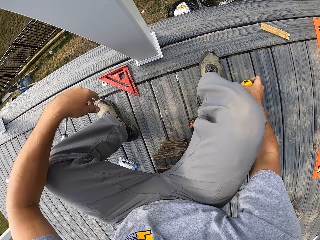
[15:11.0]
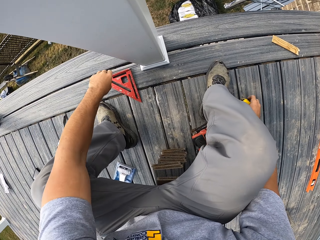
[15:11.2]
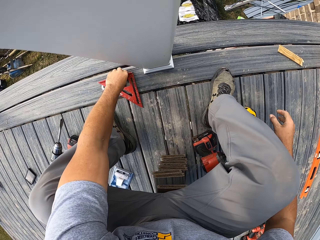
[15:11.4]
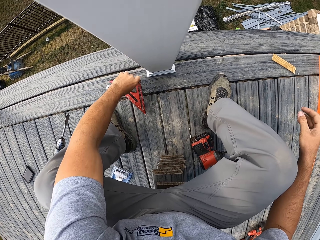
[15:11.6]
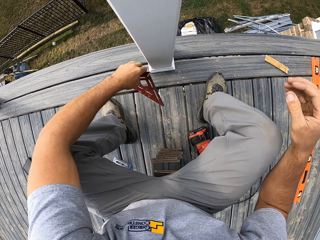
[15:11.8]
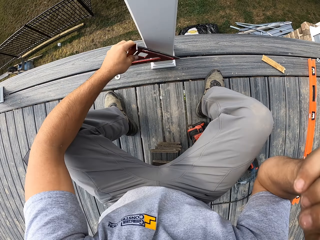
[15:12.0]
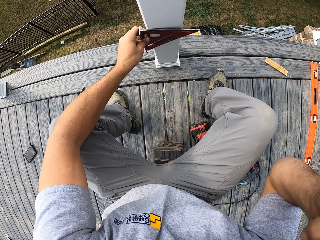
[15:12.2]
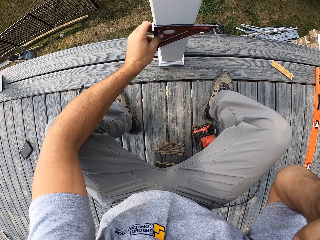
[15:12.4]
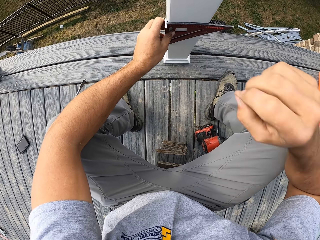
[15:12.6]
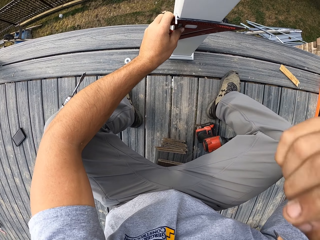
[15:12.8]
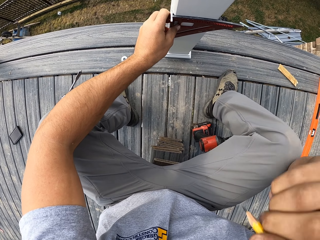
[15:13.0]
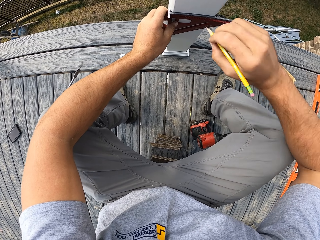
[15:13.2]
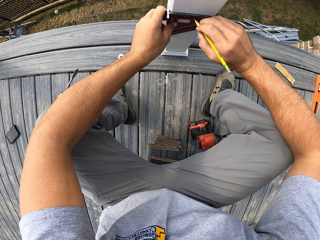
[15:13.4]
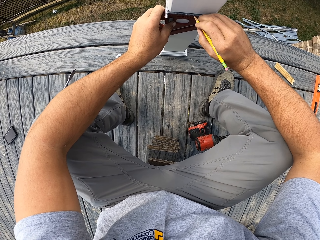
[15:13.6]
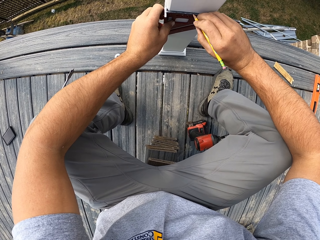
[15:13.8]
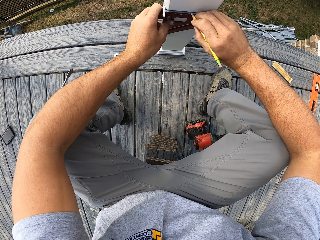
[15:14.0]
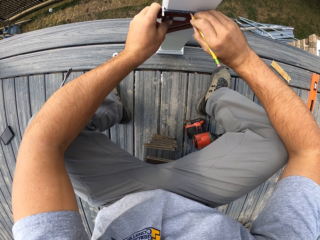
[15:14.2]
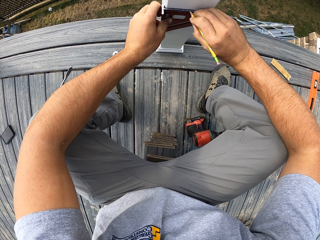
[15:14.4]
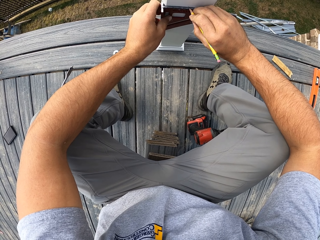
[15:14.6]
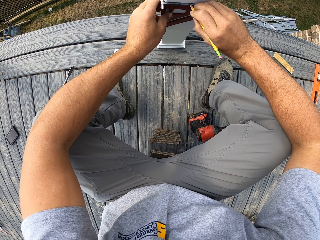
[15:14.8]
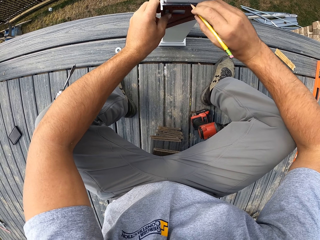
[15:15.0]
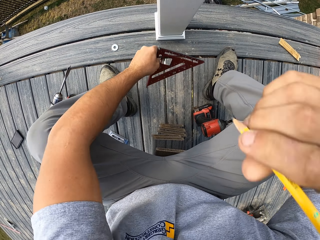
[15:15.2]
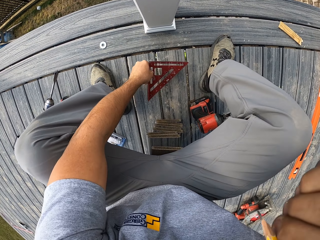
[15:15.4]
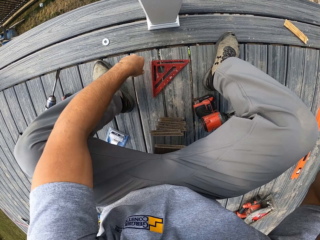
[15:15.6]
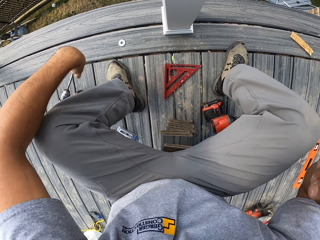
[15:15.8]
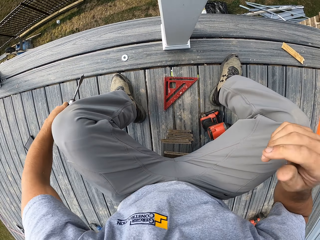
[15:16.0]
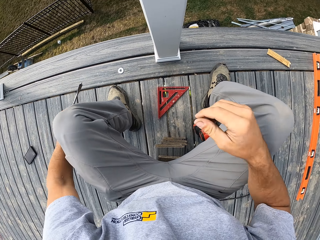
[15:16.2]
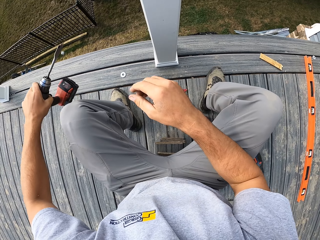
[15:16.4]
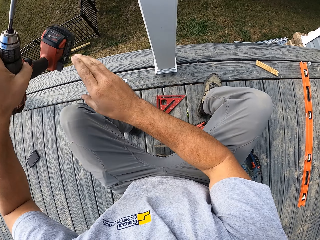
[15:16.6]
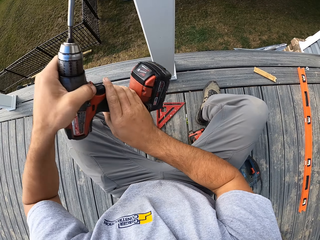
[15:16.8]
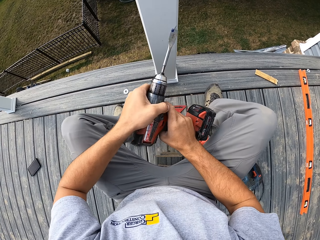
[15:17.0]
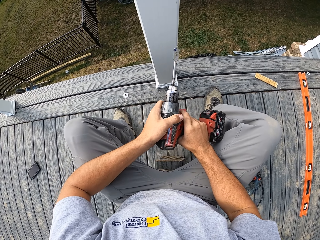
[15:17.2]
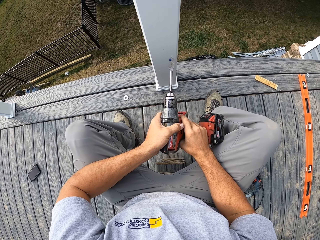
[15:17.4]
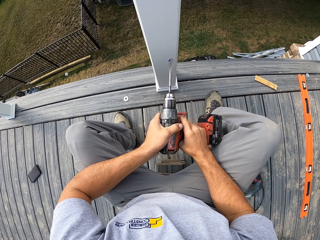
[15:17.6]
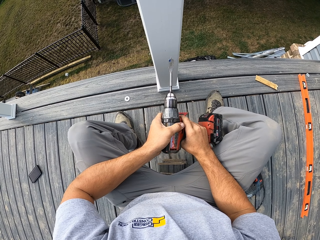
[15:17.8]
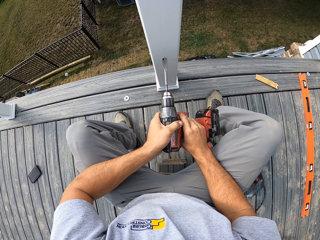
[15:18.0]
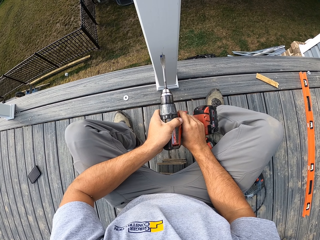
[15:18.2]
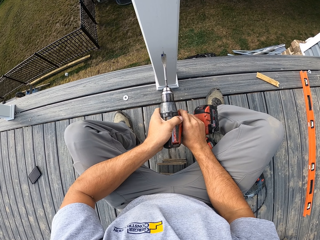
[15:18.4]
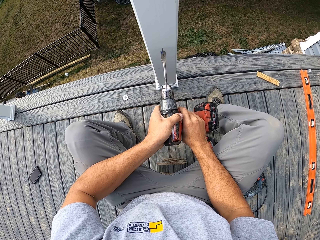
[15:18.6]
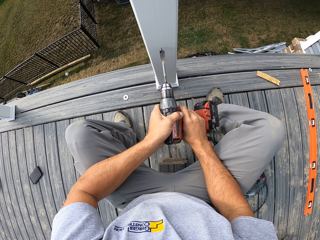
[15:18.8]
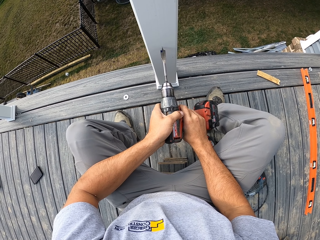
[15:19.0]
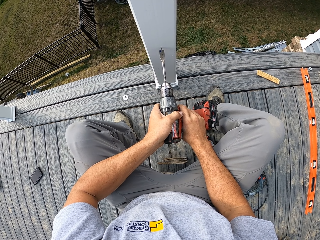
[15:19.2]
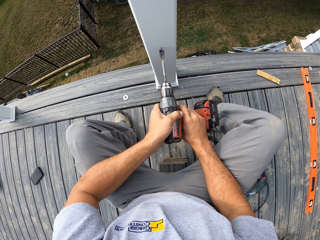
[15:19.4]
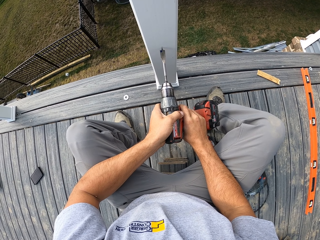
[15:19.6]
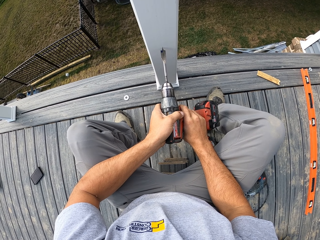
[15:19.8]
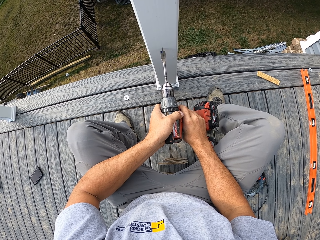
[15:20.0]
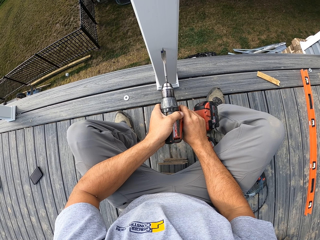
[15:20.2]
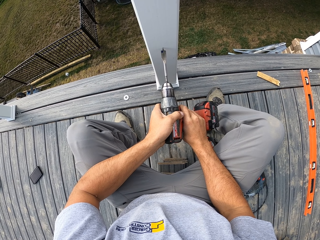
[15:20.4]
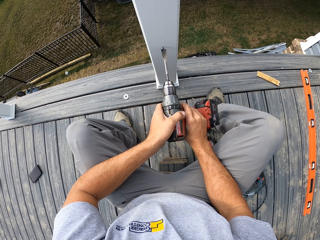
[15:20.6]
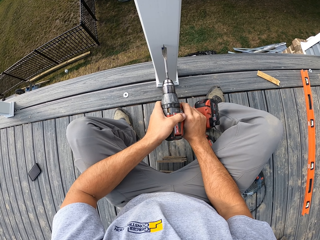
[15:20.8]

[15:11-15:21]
The camera wearer puts the tape measure on the wood floor. He picks the set square. He places the set square on the wood rail or pole. He adjusts his hand. He holds a pencil. He makes a mark on the wood rail. He adjusts the pencil. He removes the set square from the wood rail. He places the set square on the wood floor. He picks the impact wrench. He holds the impact wrench with both hands. He drills the pole.

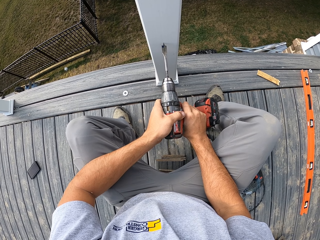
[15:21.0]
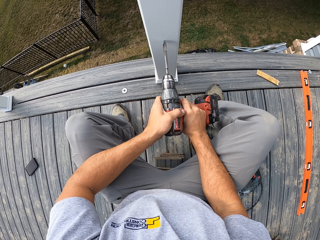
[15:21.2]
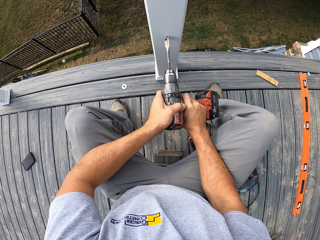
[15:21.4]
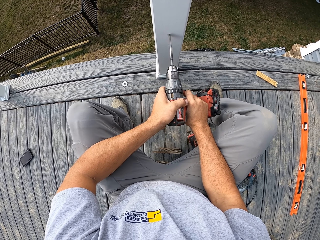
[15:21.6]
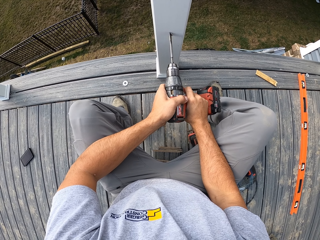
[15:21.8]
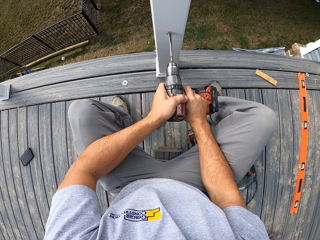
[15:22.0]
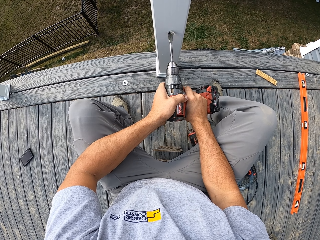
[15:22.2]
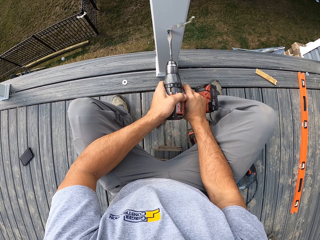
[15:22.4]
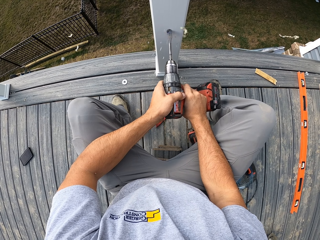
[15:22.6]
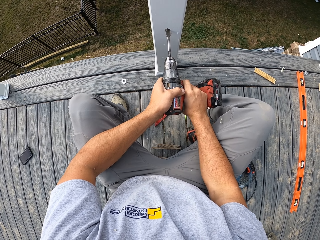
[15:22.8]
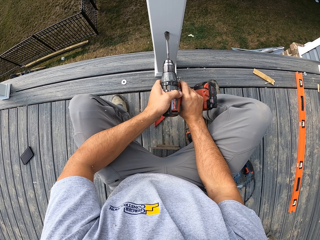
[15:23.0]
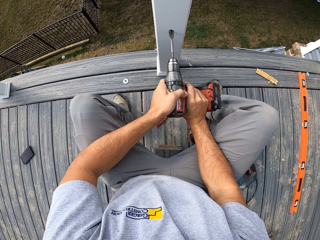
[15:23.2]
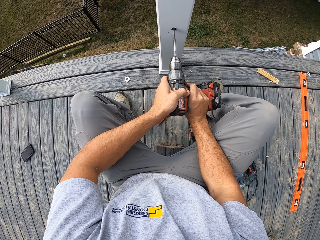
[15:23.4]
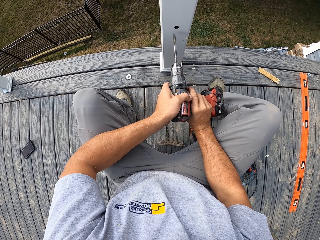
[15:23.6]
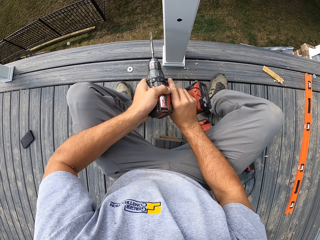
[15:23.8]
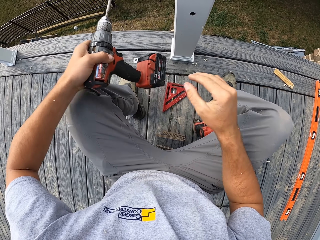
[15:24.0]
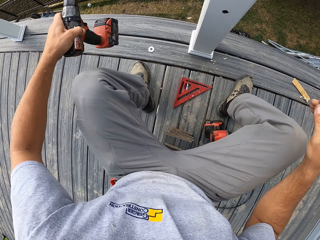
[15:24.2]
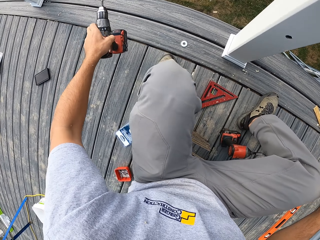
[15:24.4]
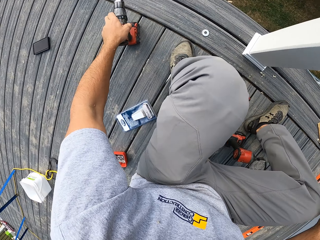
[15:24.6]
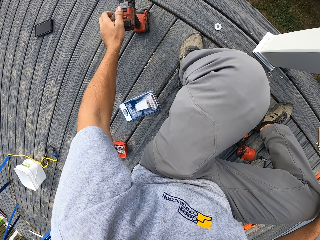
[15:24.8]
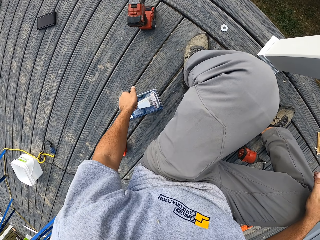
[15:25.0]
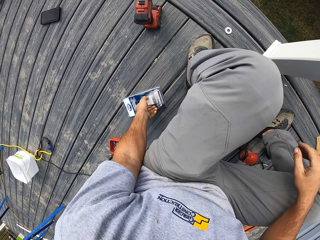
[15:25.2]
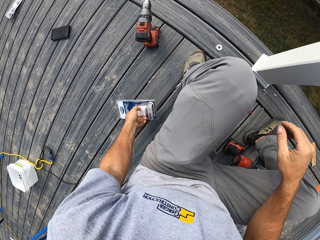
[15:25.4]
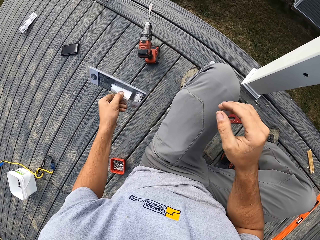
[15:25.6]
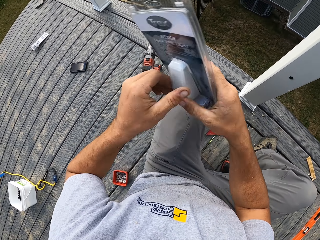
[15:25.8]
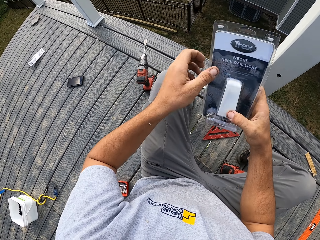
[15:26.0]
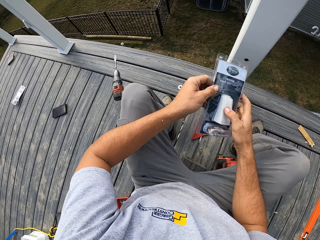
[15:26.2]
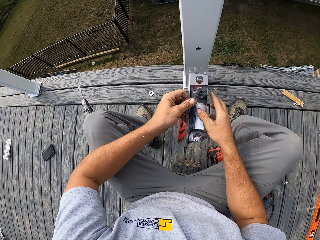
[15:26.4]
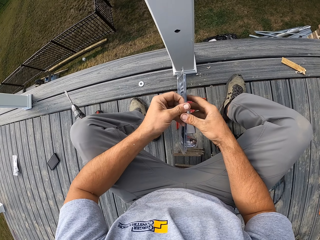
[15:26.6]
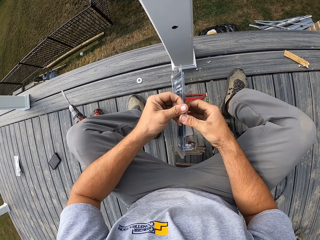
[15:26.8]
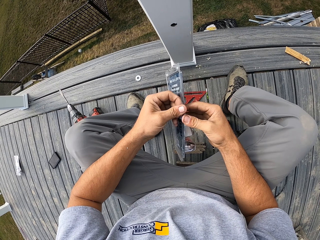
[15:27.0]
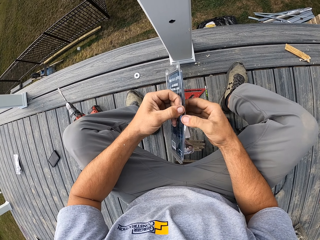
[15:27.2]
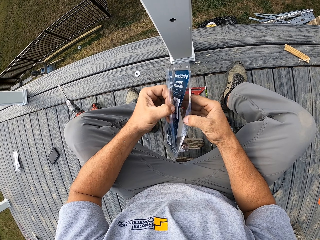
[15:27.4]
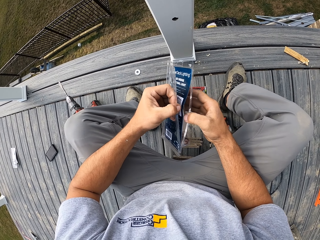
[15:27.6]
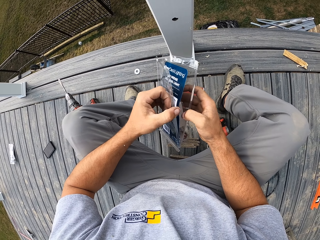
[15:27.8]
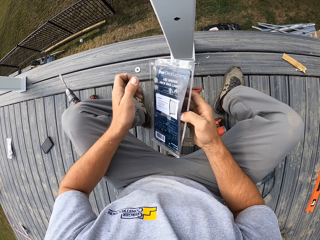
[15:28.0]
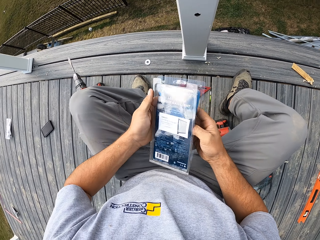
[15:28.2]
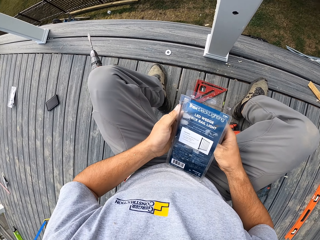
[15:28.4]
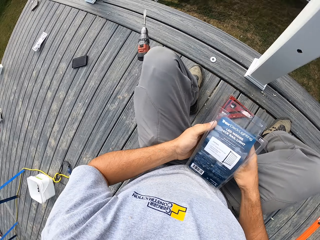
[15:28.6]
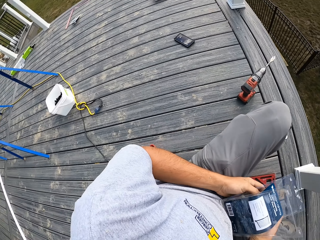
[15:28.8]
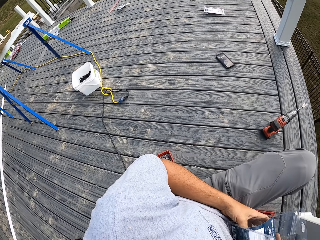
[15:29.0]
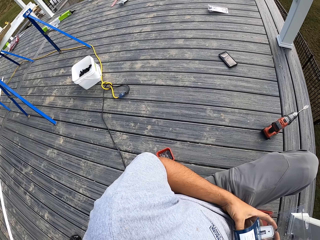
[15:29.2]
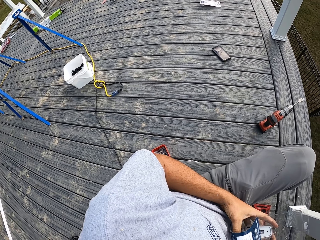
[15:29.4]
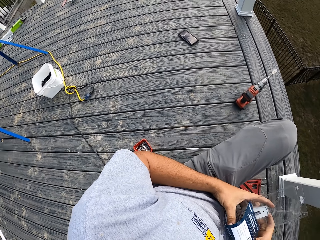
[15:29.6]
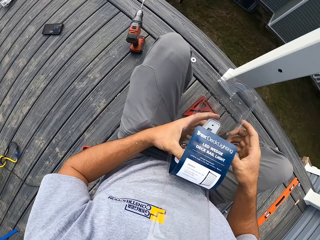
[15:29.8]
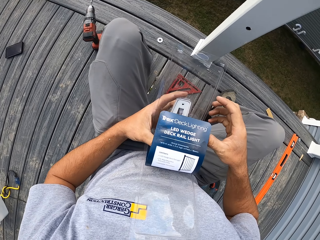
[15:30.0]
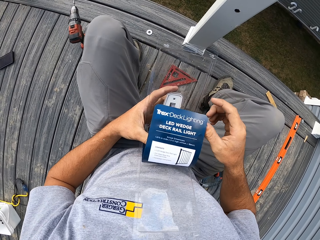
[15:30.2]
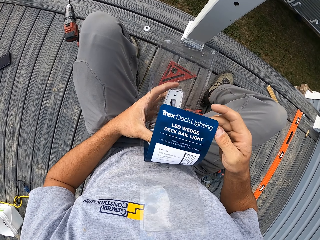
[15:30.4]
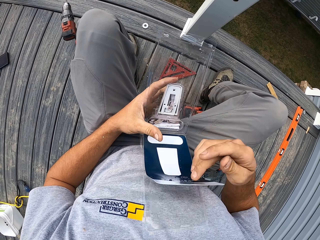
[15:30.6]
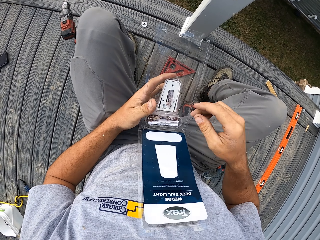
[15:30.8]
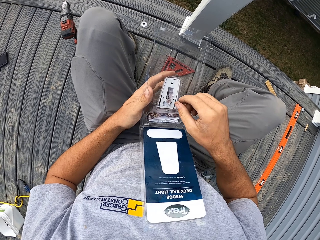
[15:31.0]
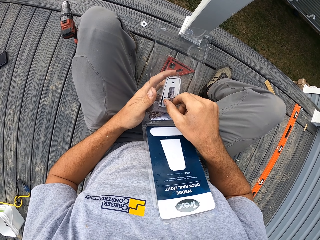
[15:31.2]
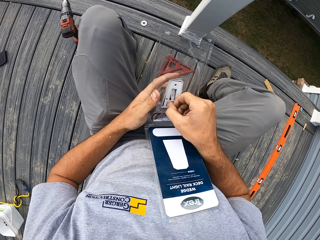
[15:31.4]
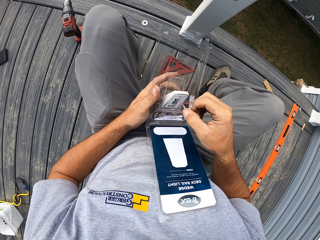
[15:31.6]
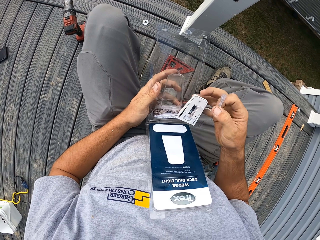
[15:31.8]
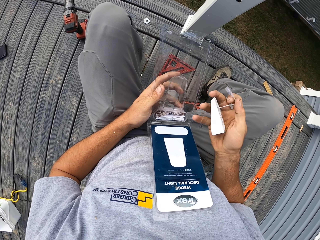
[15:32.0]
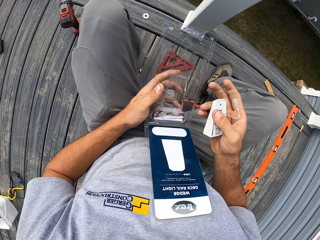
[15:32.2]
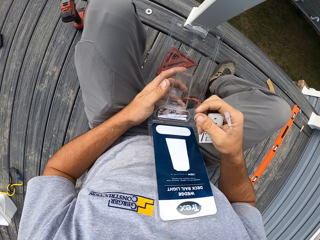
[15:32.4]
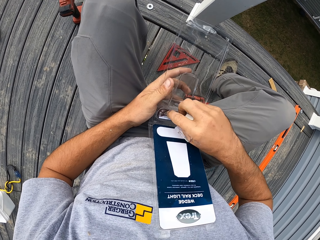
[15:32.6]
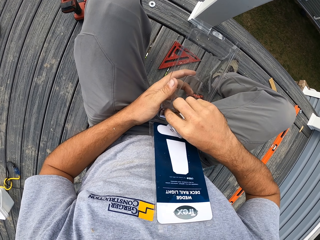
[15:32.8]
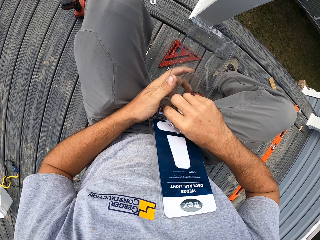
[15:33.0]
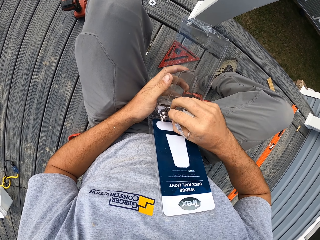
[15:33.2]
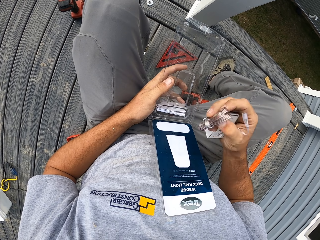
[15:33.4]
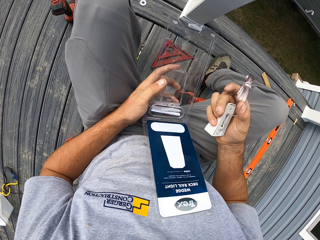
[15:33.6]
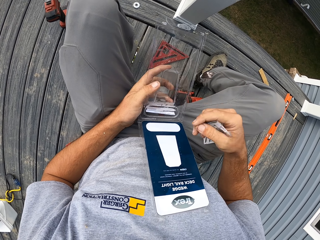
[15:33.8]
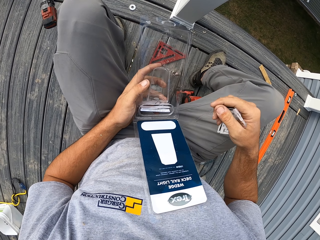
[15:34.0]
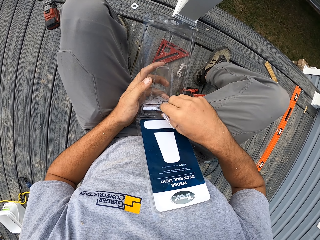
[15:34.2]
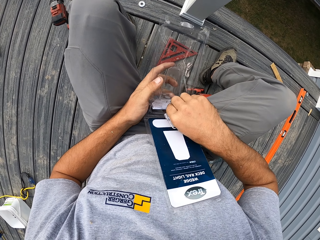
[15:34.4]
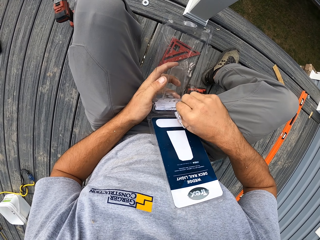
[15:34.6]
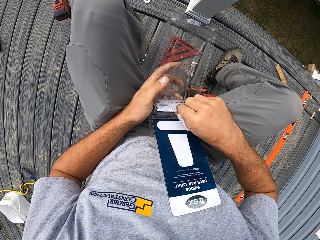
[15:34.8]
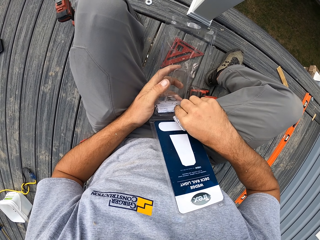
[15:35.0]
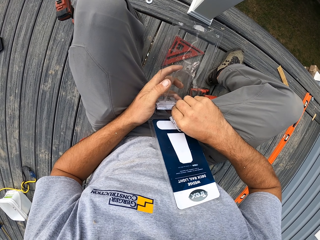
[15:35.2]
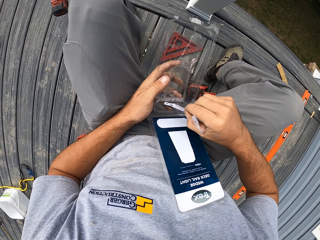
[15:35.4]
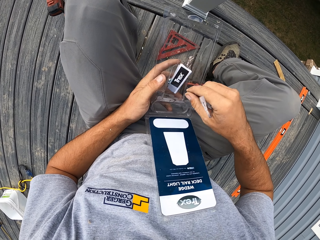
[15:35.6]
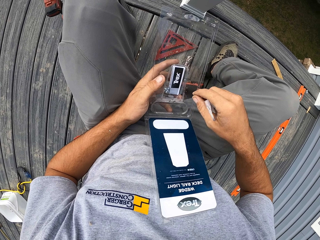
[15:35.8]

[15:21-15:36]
The camera wearer makes a hole on the wood rail. He removes the impact wrench. He puts the impact wrench on the wood floor. He picks the bulb holder. He holds the bulb holder with both hands. He opens a pack of bulb holder. He looks around the construction site. He opens the pack of bulb holder. He takes the bulb holder. He takes a wire. He drops the wire. He takes the screw.
